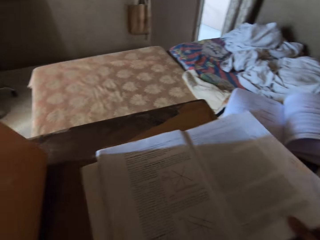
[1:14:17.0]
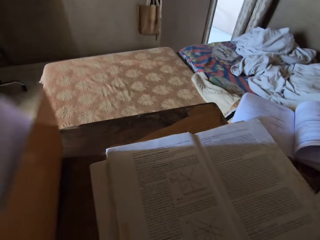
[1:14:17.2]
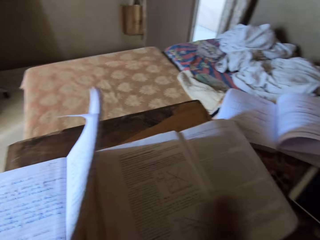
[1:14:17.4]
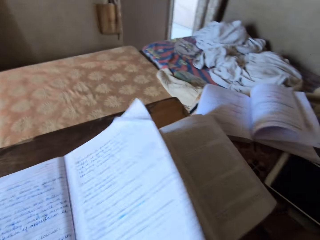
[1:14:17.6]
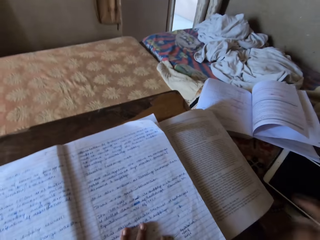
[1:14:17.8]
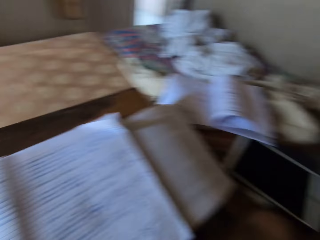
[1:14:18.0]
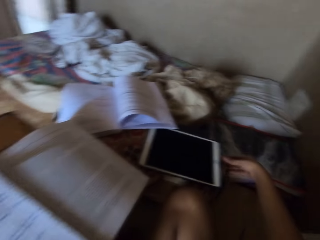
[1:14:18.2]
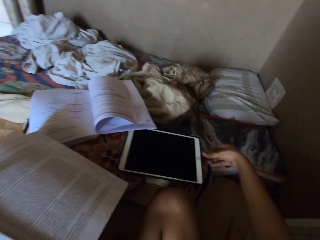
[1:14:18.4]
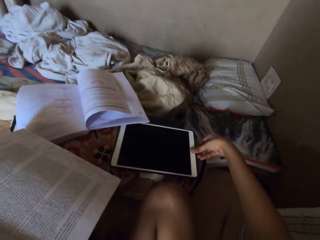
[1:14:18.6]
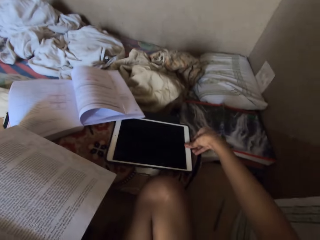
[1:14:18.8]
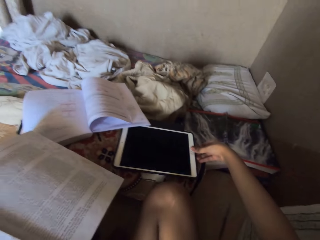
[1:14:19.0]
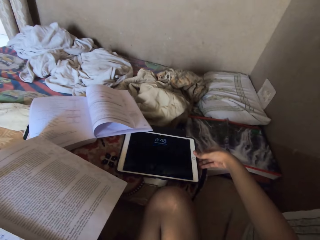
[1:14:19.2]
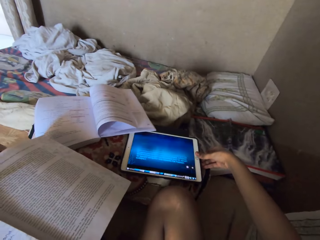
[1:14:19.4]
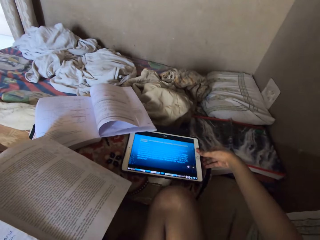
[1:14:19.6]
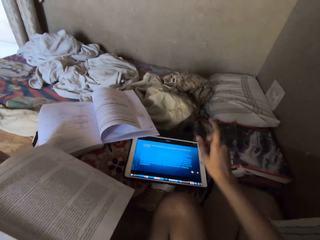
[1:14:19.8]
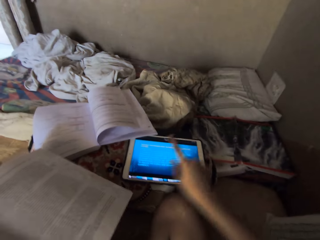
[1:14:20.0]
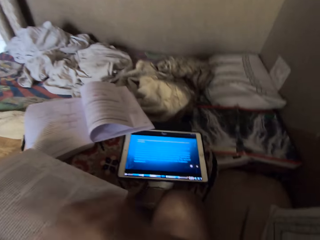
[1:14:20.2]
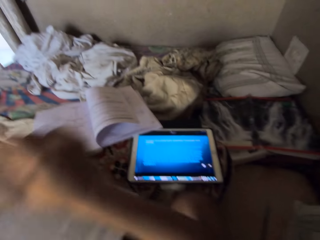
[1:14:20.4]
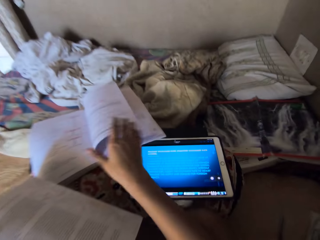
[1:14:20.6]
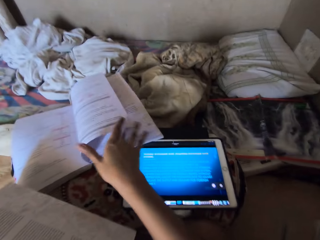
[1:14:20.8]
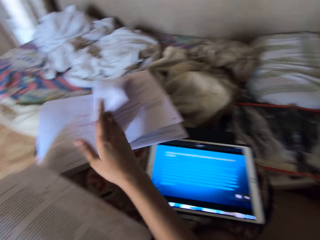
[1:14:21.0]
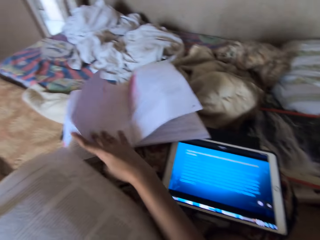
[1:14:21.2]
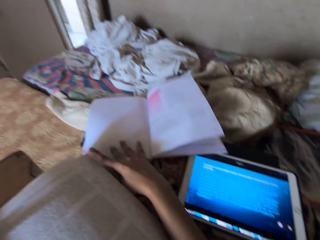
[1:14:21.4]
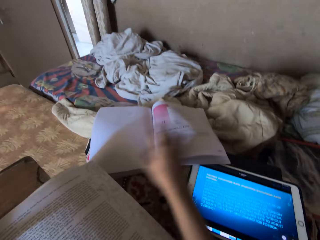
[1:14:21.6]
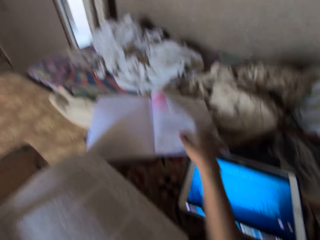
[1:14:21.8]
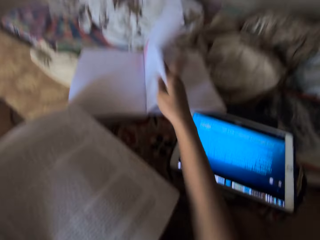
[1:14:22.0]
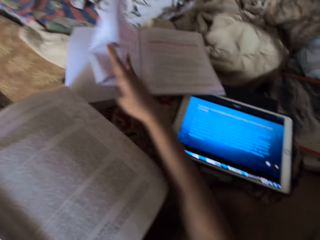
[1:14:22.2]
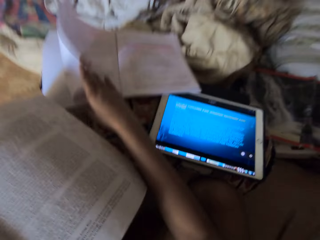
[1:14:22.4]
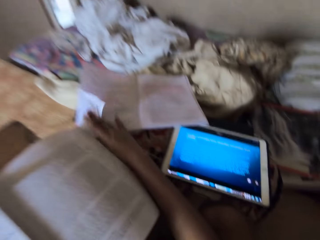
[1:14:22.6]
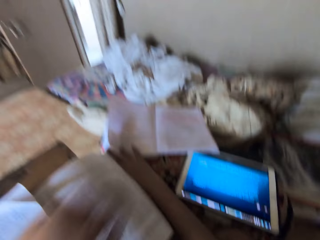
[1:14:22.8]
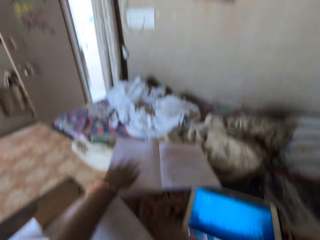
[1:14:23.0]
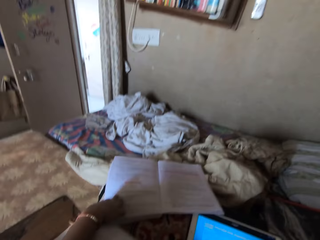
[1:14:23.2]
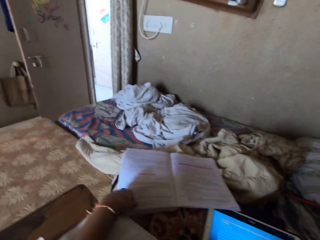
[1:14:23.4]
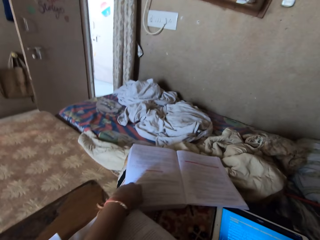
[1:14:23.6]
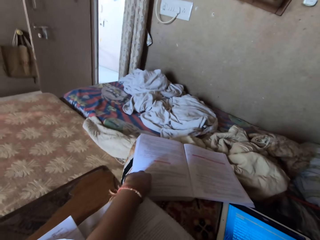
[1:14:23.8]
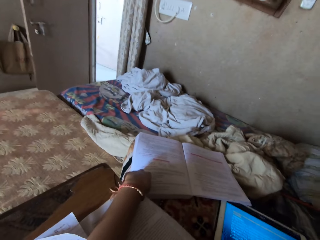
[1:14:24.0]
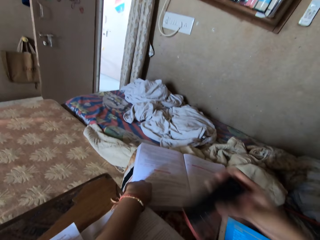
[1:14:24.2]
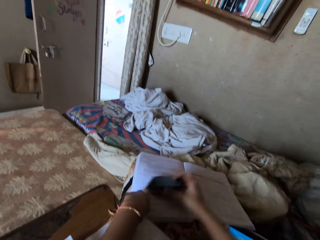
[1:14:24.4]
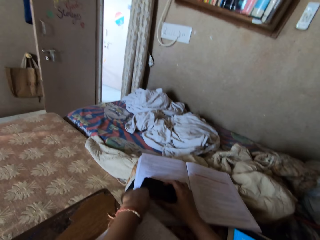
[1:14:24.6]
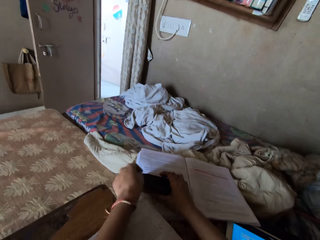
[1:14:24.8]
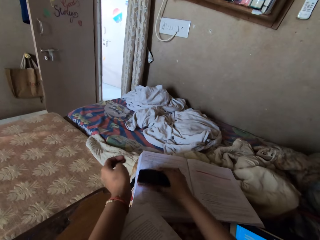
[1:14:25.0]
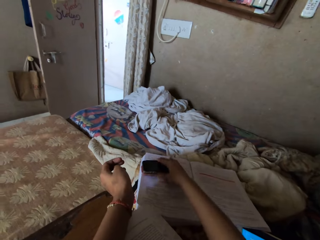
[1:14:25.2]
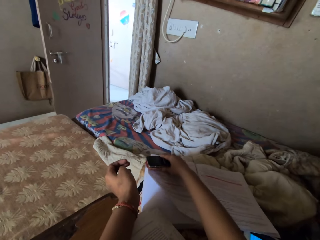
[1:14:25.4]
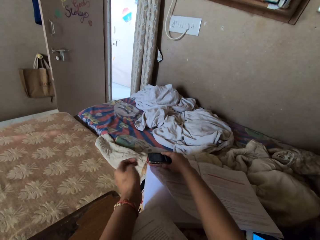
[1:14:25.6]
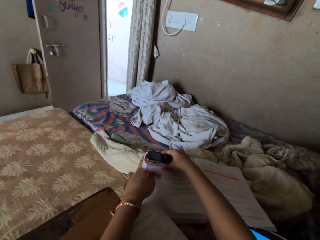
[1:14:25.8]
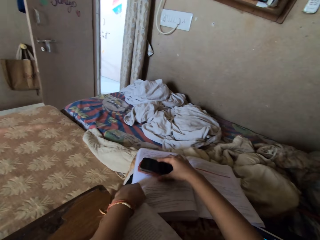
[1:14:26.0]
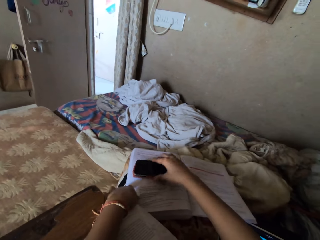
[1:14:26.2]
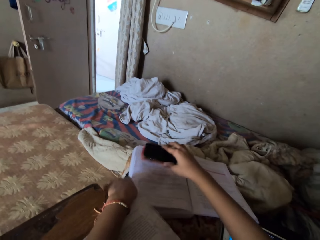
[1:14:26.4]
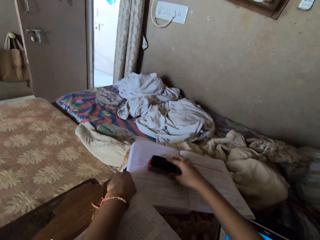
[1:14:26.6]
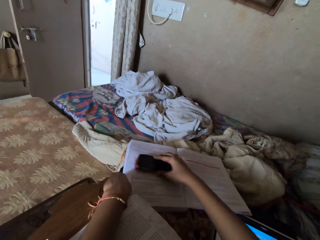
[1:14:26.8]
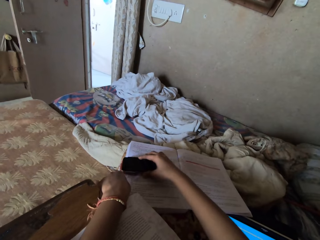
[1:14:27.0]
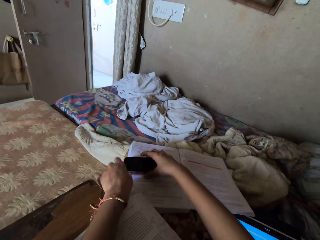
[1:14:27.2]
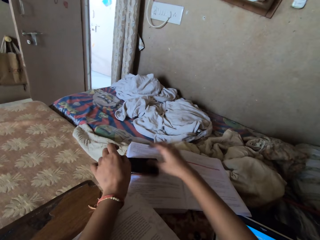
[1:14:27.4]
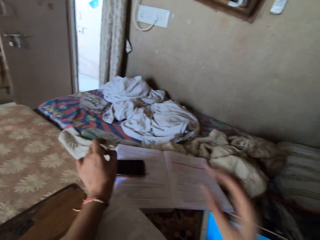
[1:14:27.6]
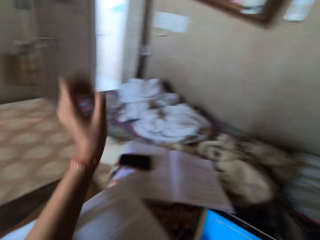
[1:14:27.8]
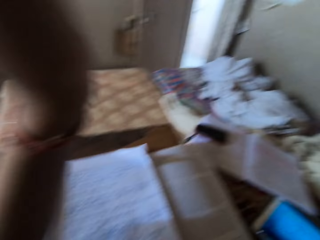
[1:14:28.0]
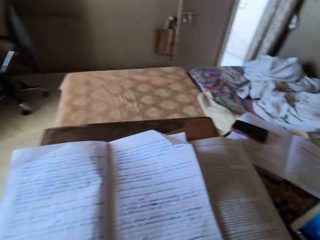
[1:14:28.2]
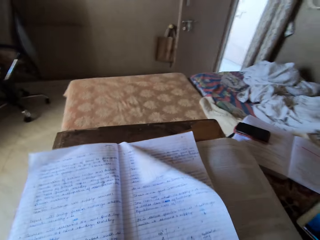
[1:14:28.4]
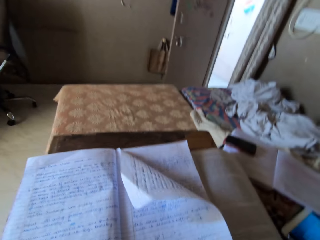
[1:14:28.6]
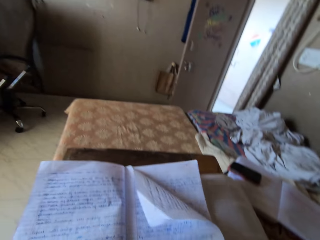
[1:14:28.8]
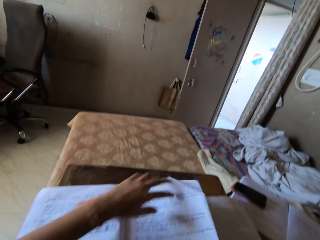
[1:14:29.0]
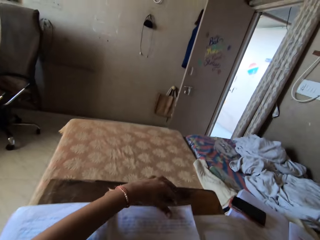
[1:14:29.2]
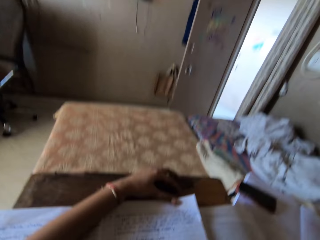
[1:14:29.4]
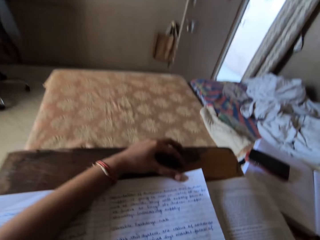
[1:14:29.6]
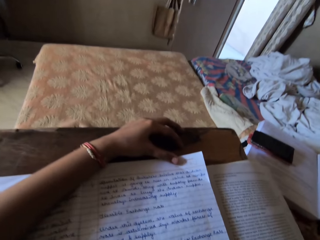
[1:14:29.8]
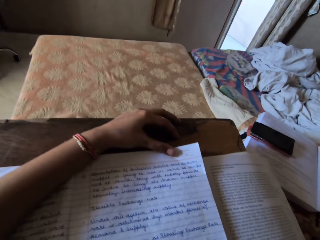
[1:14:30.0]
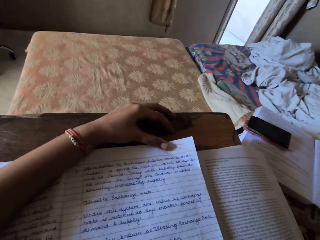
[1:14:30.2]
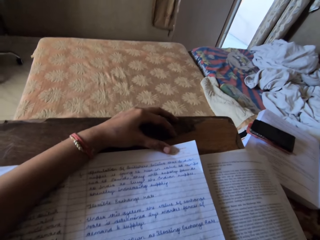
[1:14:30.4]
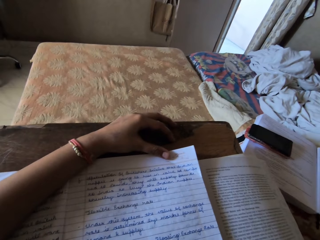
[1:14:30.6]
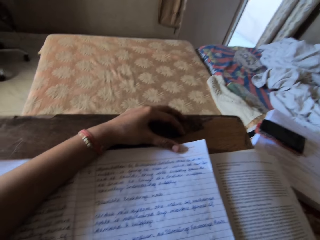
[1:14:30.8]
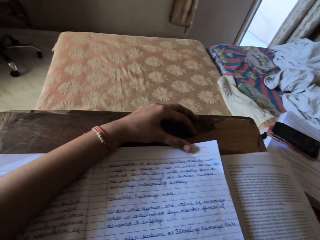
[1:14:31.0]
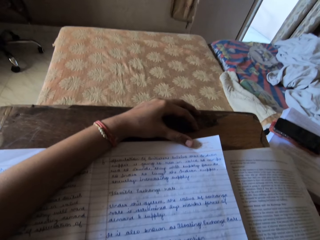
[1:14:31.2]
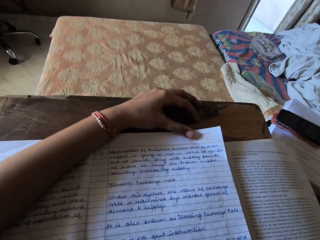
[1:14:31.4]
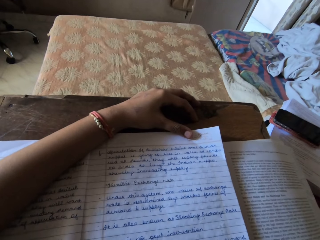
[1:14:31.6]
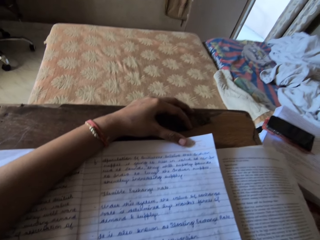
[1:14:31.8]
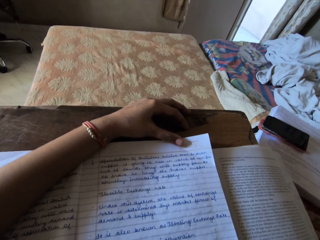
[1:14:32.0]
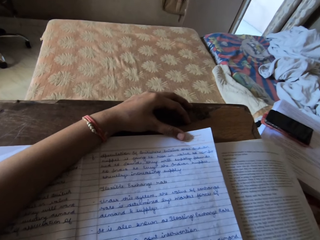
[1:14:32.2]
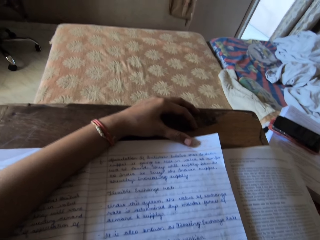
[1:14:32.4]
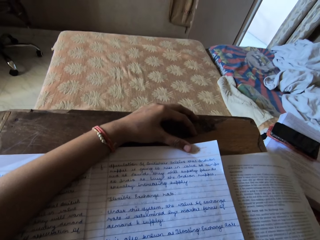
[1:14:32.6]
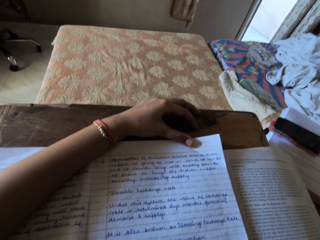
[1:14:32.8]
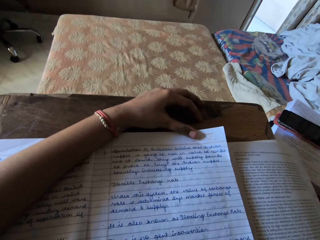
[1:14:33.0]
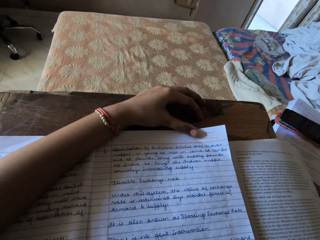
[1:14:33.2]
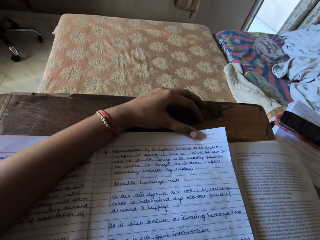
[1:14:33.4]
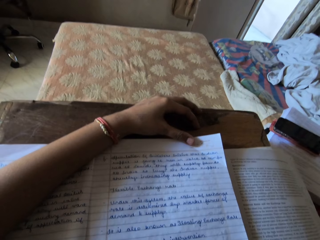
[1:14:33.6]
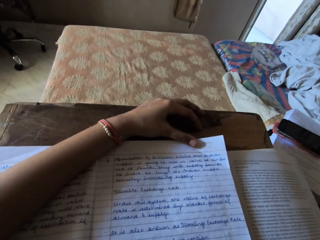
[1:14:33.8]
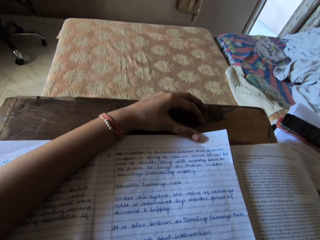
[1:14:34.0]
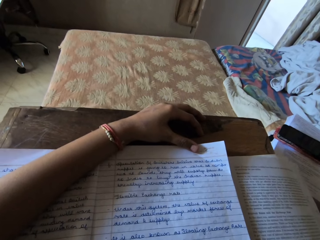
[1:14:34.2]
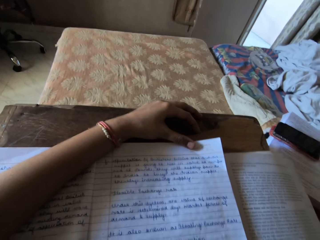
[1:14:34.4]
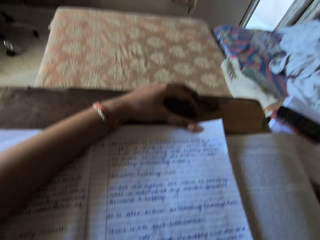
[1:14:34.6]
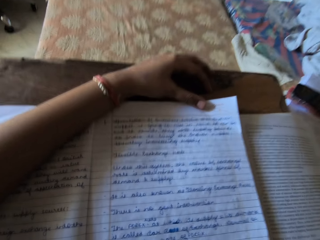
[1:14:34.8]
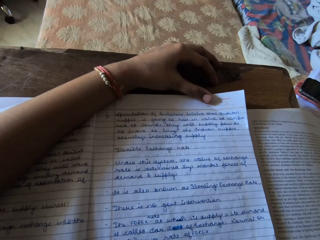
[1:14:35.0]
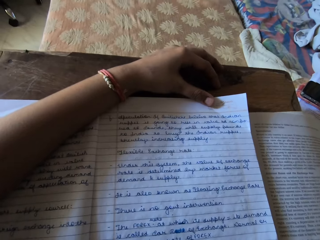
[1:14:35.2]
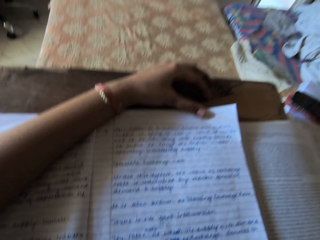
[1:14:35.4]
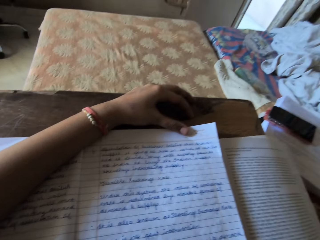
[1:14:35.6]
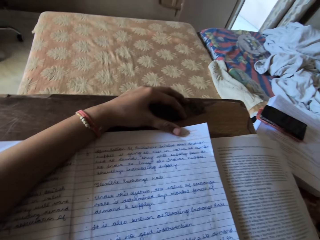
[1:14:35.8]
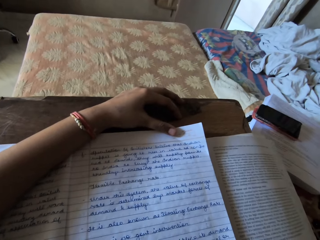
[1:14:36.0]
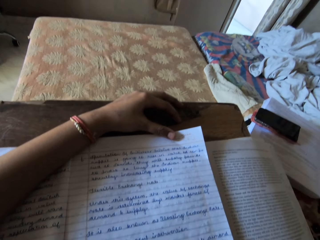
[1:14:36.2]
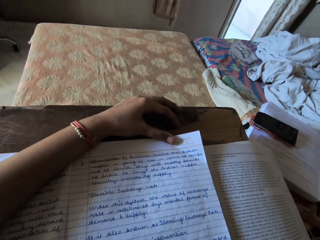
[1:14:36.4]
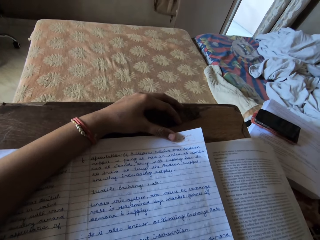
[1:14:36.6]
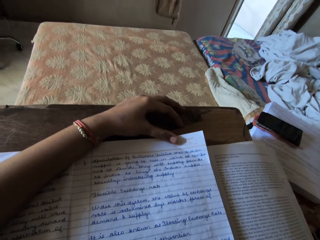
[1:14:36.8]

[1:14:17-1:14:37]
The camera wearer operates the tablet. They touch the tablet, unlock the tablet, flip the pages of a textbook and place their phone on a page of the laptop. They touch the camera. They read out a notebook on a table.

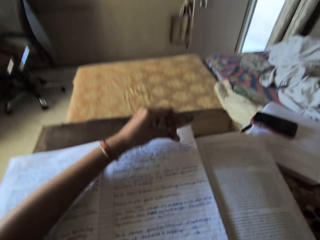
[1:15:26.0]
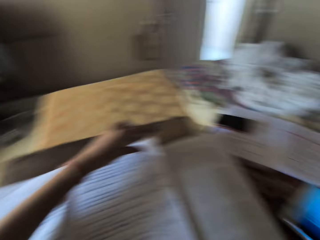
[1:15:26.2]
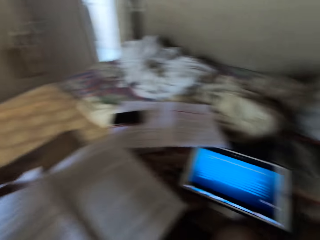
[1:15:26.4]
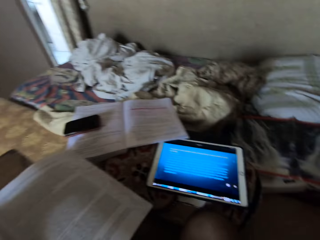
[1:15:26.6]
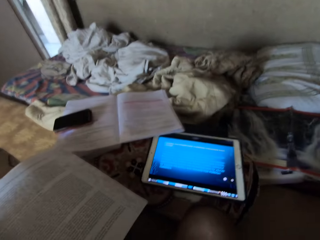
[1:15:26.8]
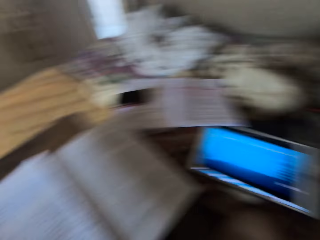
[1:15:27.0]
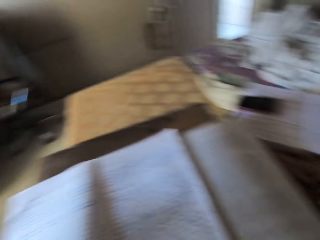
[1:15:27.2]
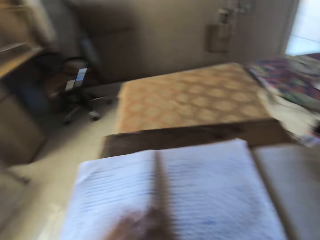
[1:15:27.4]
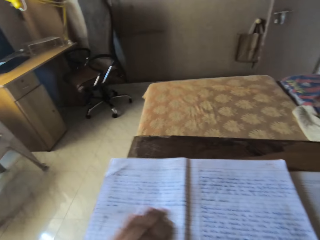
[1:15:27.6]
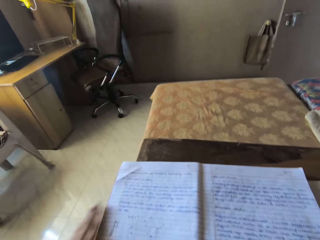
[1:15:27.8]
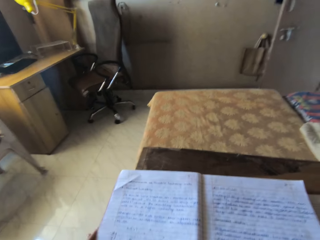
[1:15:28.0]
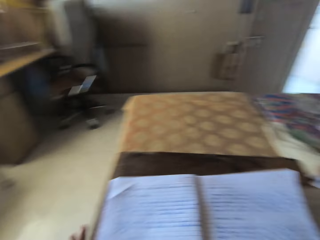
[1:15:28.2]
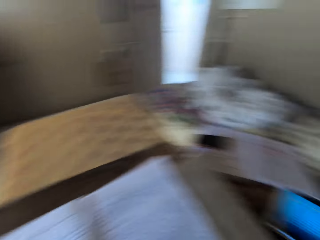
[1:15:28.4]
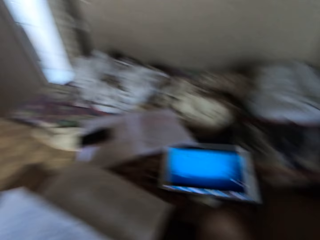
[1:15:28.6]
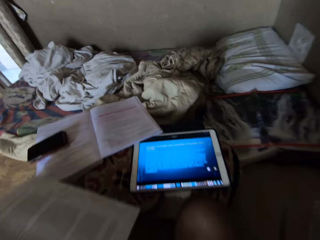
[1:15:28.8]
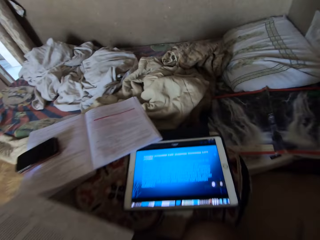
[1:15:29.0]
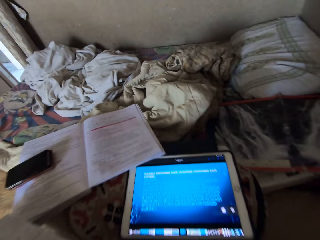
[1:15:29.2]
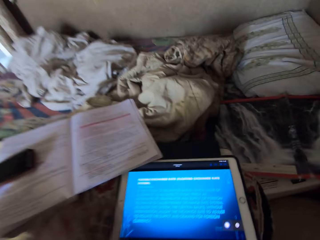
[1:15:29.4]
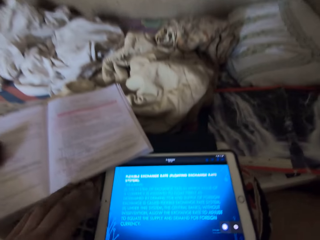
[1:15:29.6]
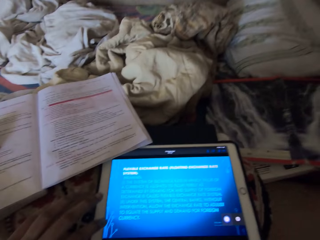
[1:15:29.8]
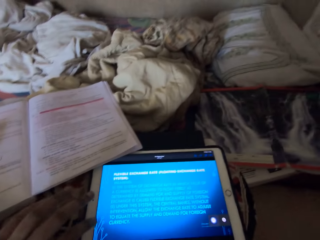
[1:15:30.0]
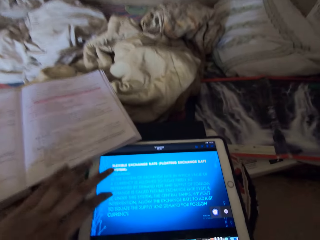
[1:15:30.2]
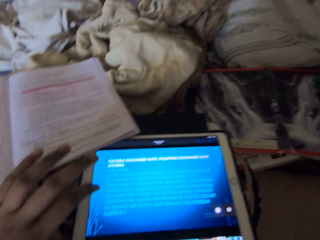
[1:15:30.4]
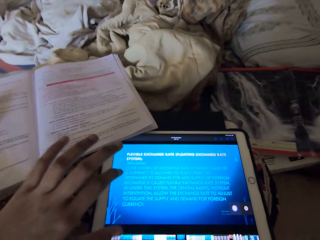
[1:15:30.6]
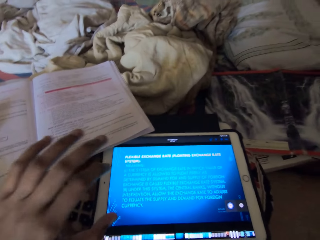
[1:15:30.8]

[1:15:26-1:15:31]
The camera wearer turns the page over.
